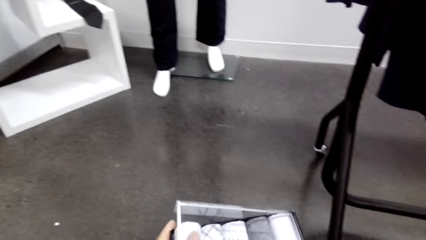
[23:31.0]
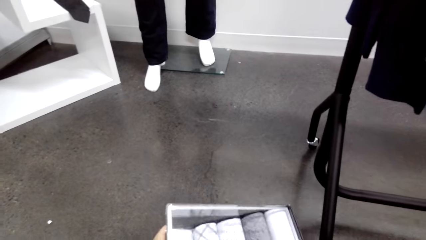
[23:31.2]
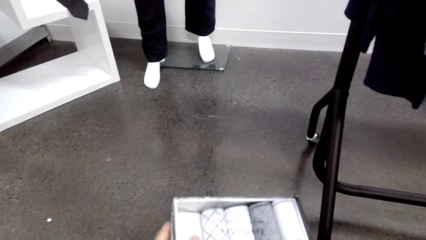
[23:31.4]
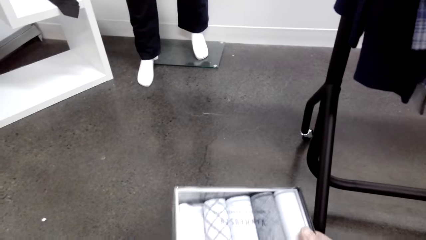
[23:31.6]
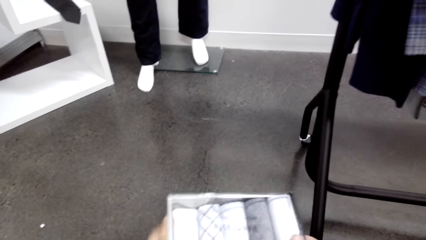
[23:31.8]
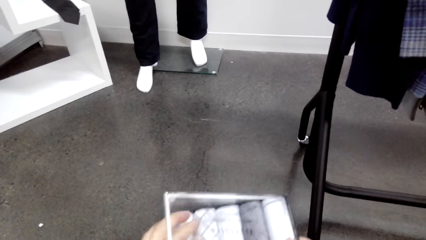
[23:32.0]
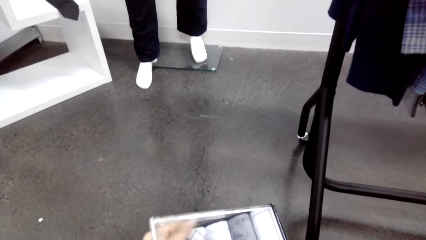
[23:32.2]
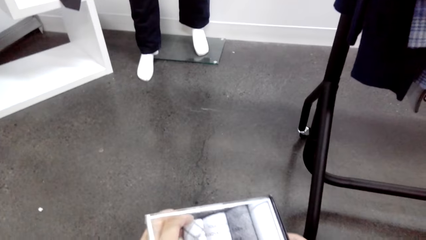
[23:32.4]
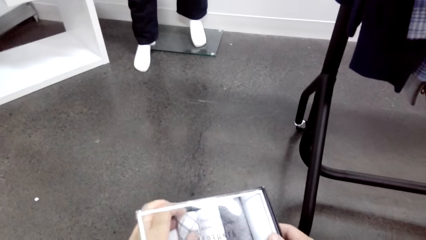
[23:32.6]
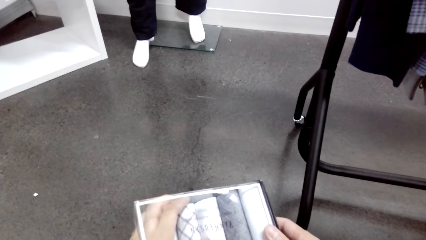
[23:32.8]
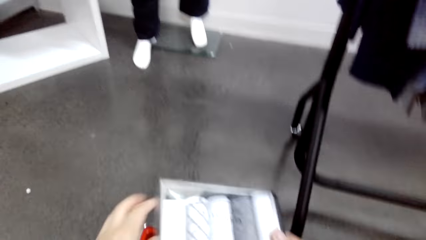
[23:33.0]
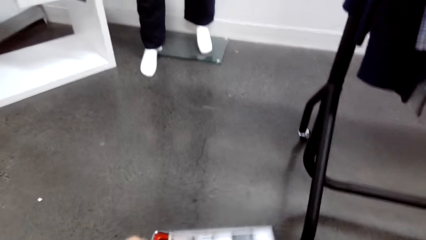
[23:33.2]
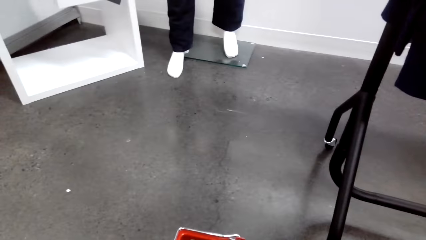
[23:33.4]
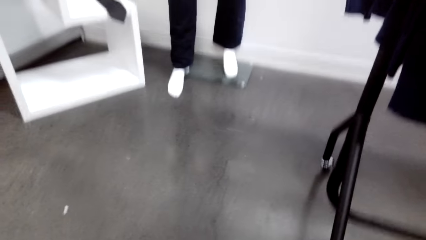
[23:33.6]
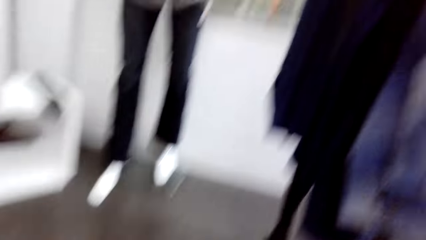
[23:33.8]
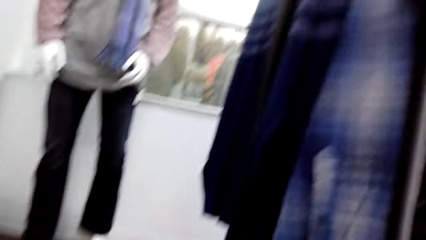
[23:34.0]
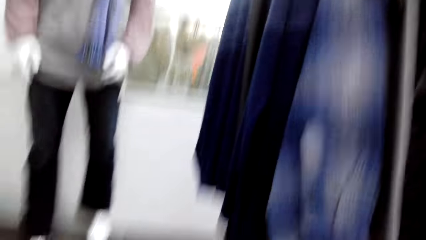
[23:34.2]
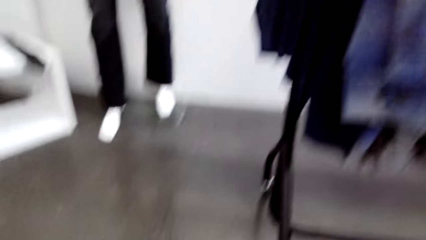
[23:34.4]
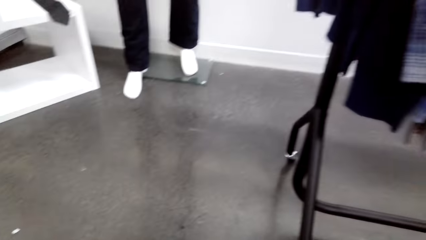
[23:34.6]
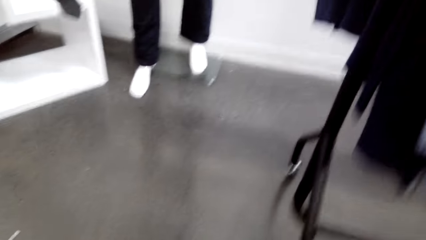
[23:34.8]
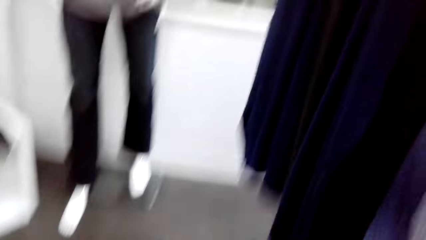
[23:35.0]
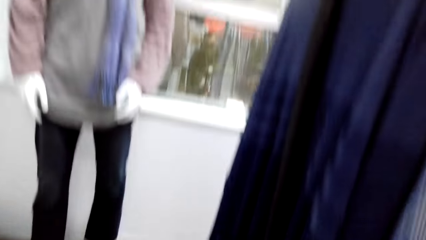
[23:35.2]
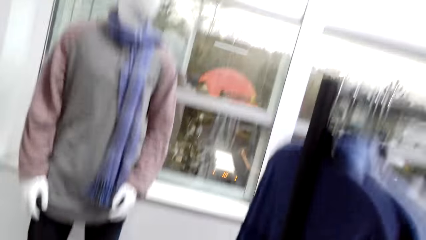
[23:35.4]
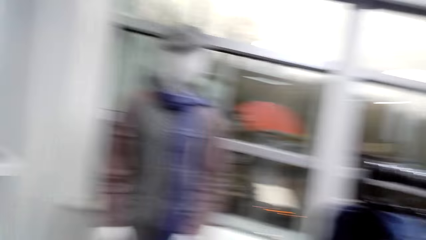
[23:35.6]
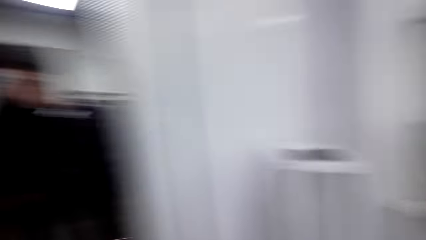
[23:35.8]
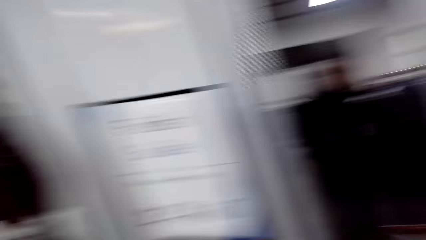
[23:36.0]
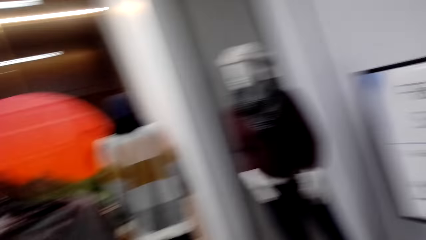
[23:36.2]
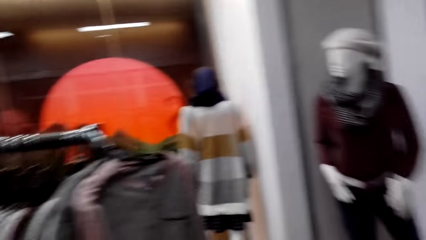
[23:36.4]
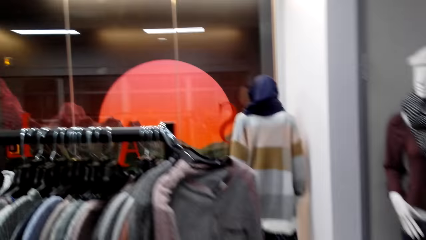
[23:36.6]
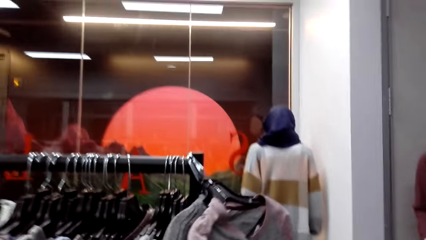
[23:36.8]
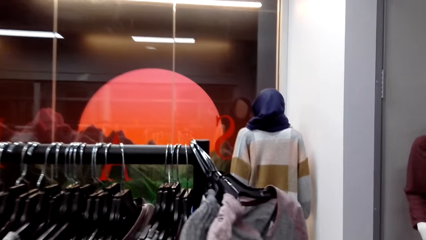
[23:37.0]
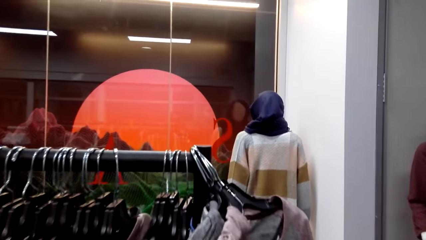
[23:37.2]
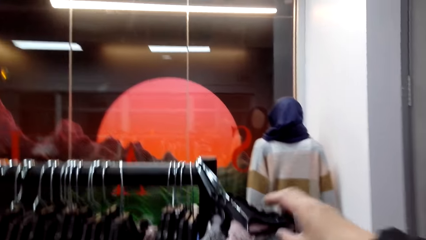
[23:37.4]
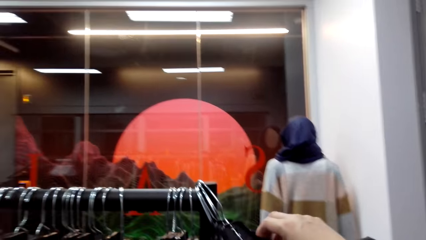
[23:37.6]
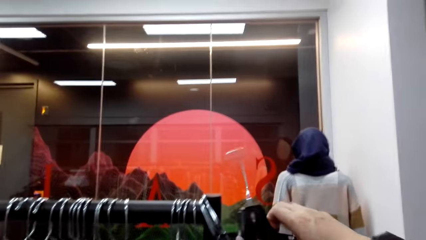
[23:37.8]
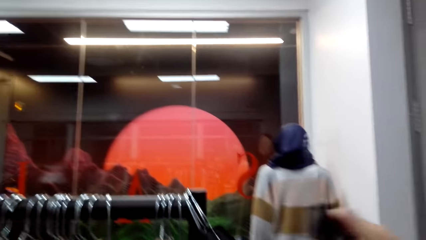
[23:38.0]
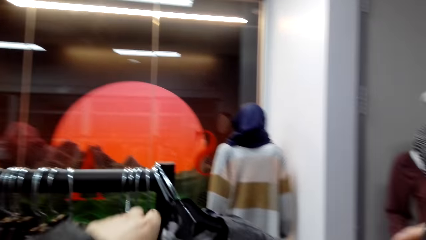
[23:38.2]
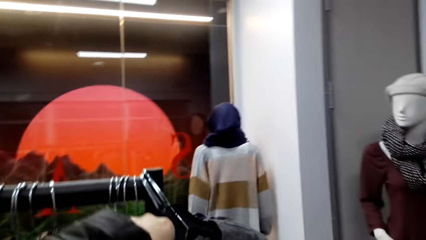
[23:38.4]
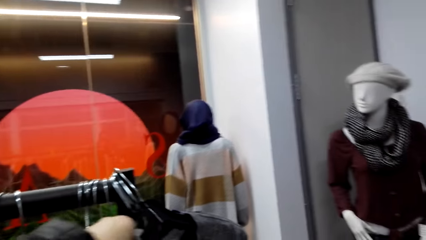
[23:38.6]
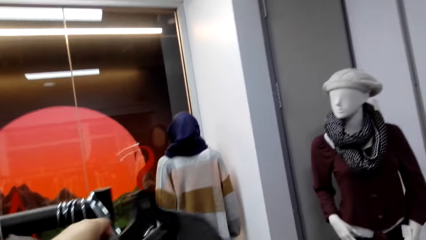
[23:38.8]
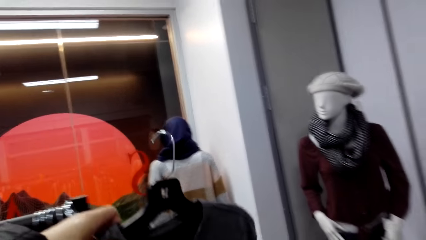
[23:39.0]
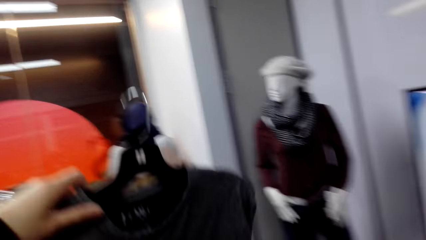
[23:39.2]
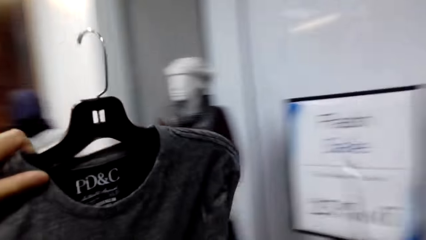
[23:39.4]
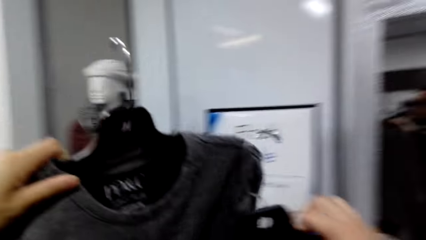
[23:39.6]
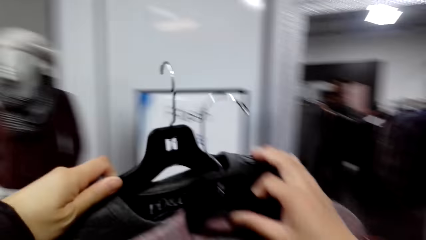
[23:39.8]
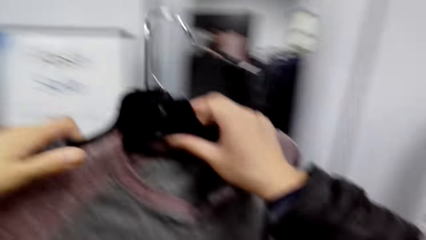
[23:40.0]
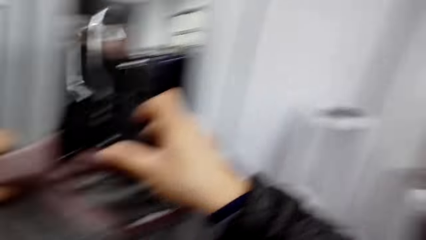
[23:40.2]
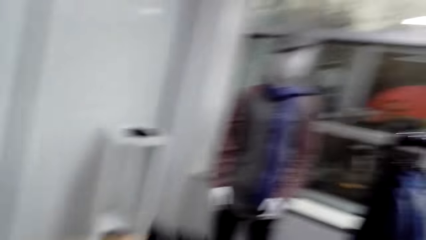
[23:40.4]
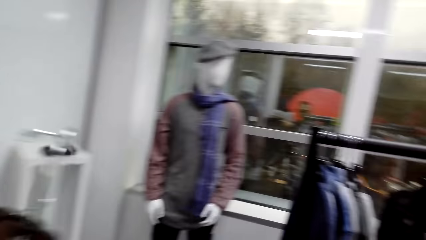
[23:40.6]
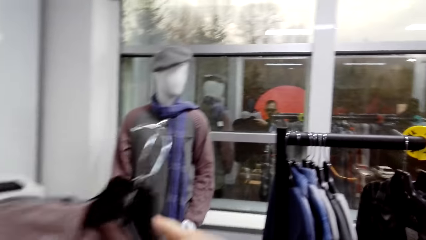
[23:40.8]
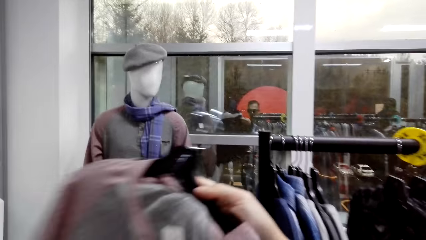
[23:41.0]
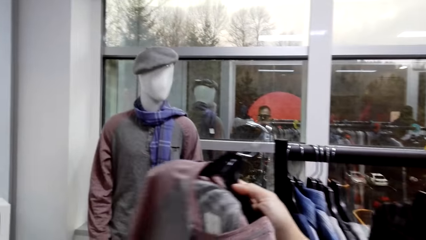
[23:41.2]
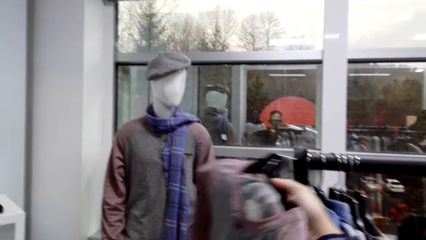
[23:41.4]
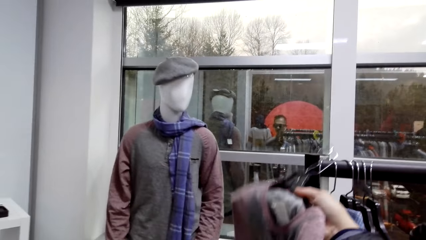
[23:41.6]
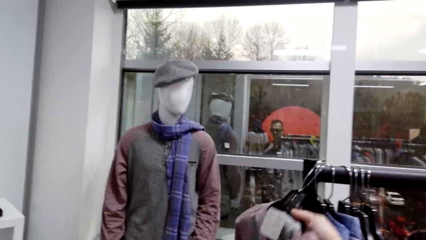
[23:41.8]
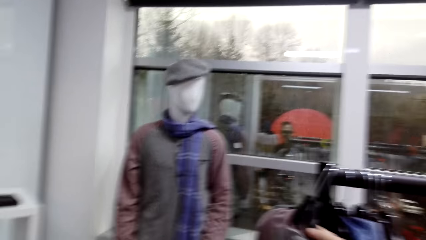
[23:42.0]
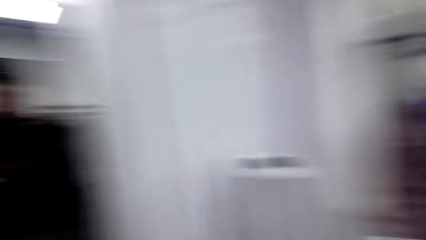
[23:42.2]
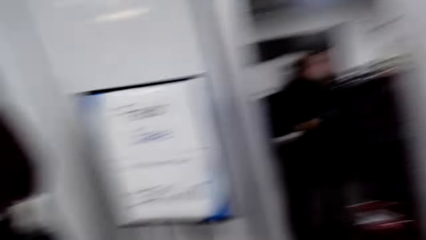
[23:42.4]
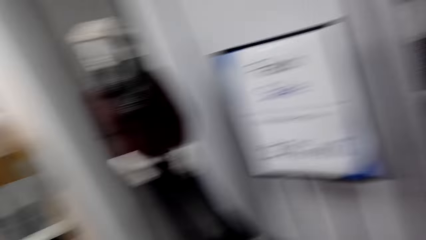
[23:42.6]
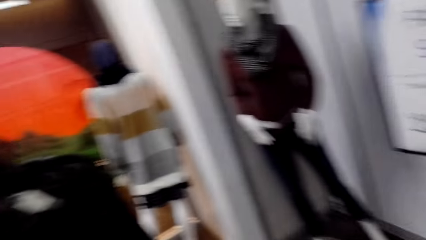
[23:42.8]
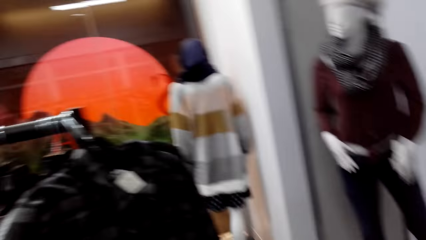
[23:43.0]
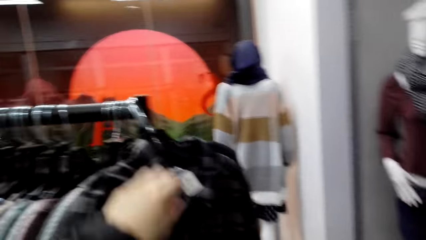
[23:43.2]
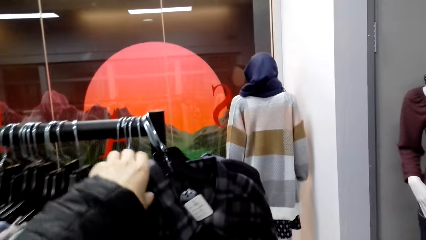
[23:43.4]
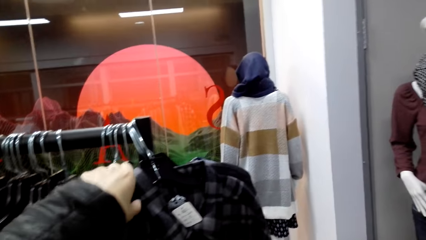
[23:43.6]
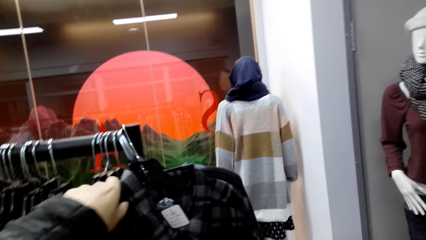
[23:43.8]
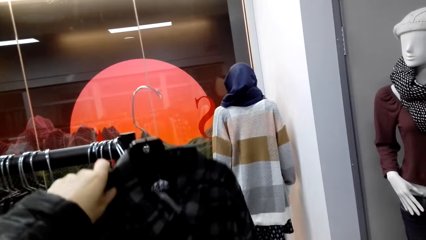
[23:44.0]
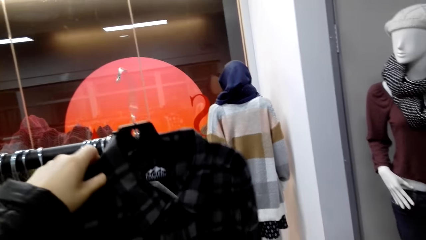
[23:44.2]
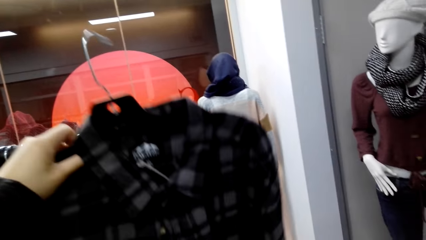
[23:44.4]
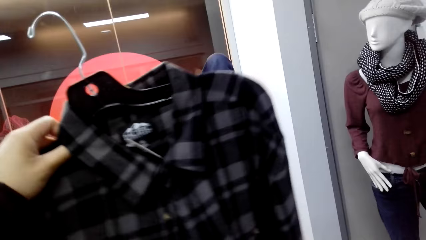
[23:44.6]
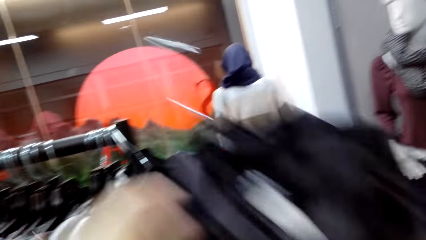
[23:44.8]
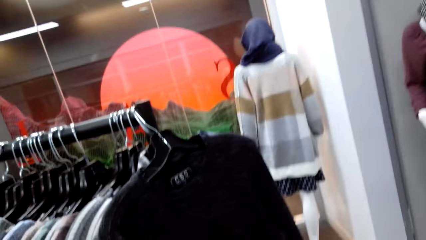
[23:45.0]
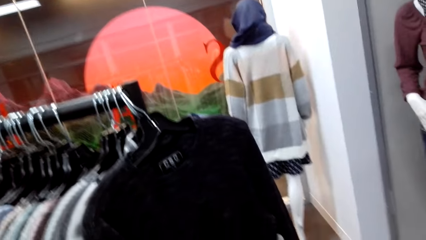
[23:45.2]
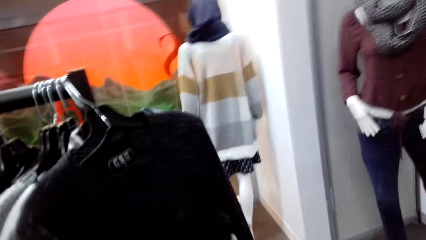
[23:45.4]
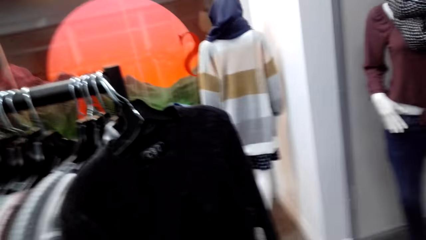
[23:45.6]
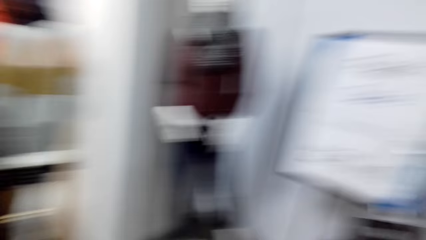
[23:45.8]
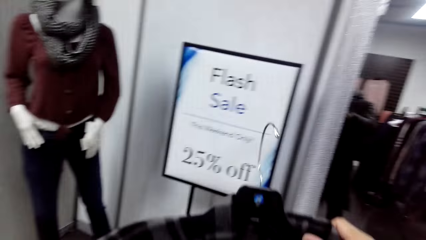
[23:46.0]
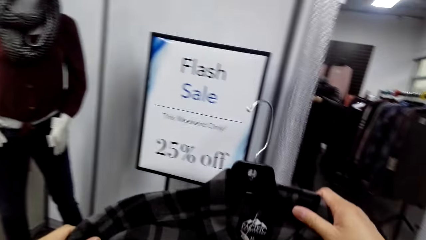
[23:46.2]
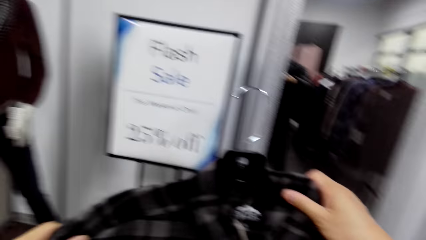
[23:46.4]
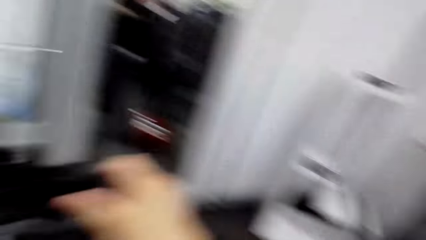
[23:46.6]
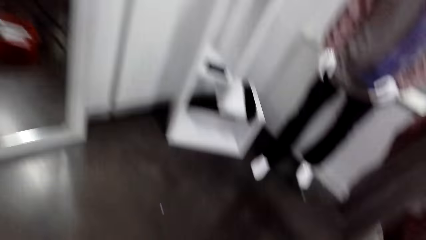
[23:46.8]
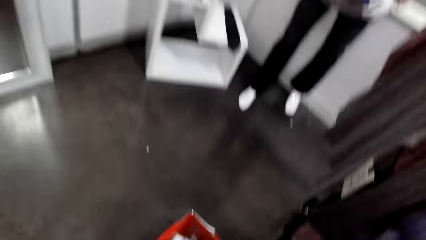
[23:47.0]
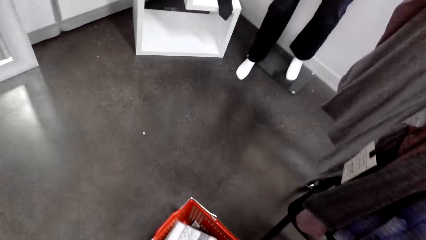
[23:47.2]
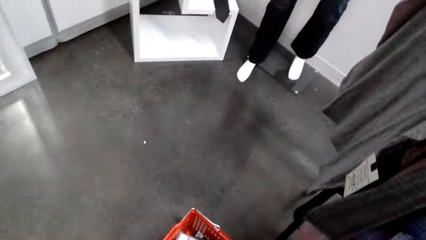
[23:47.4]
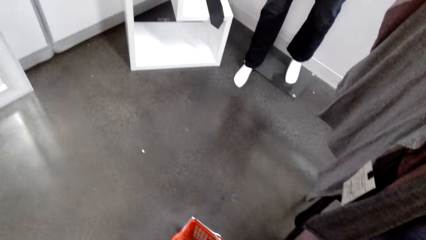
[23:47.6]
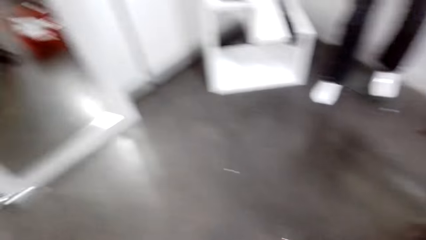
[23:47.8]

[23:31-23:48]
The camera wearer looks around the cloth store. They turn around. They pick up a sweatshirt. They pick up the sweatshirt again. They hang the sweatshirt. They remove a shirt on the clothing rail.
